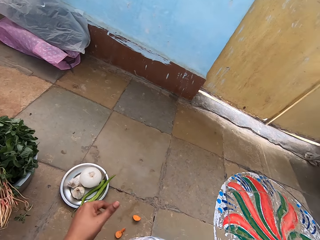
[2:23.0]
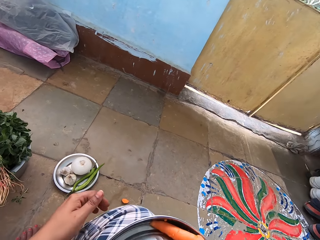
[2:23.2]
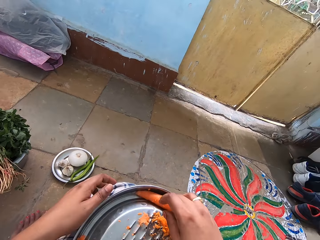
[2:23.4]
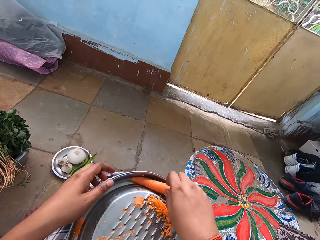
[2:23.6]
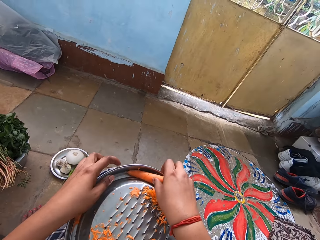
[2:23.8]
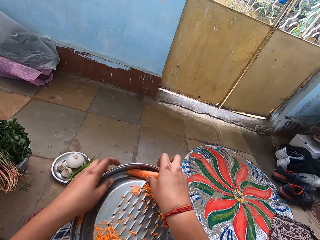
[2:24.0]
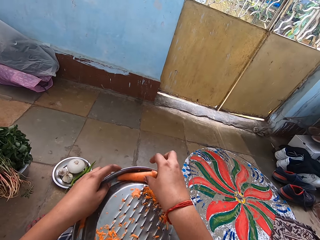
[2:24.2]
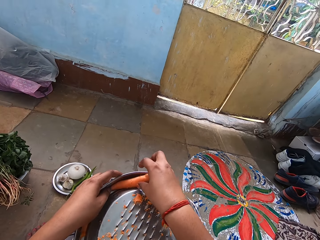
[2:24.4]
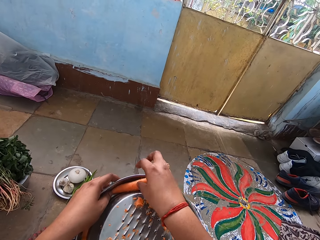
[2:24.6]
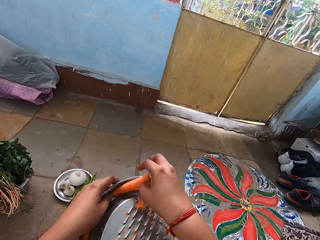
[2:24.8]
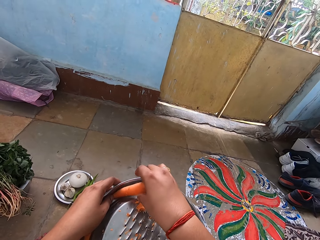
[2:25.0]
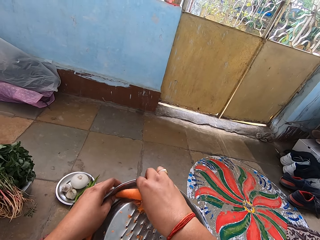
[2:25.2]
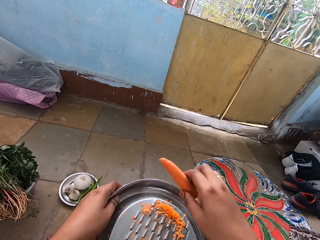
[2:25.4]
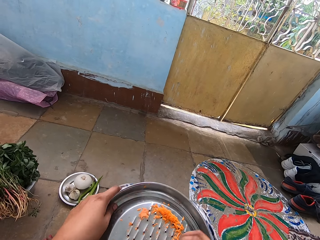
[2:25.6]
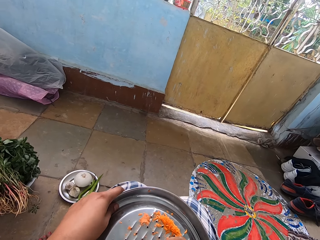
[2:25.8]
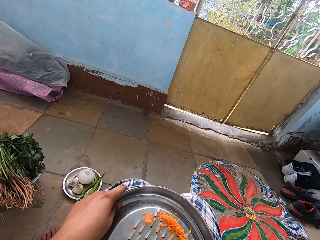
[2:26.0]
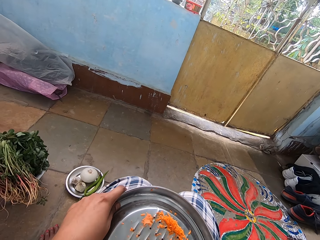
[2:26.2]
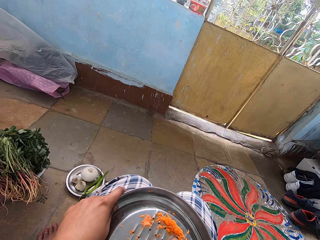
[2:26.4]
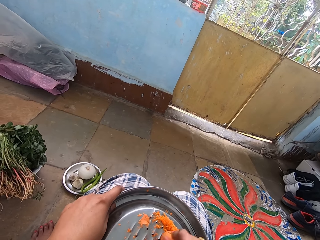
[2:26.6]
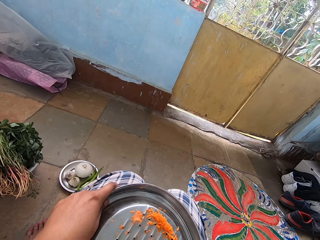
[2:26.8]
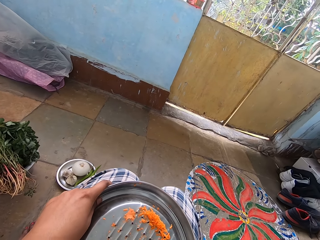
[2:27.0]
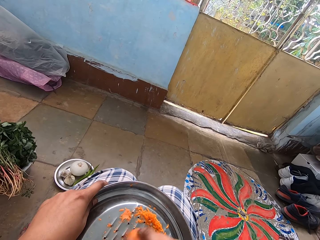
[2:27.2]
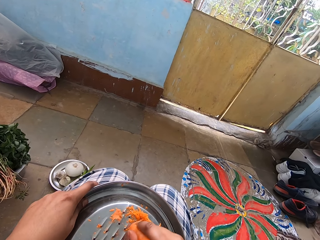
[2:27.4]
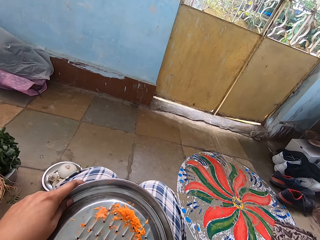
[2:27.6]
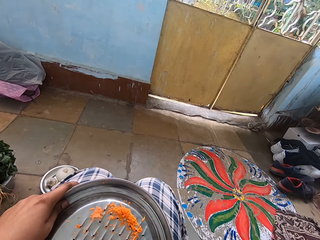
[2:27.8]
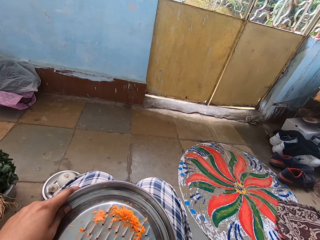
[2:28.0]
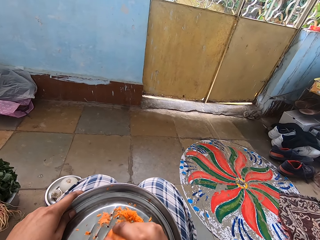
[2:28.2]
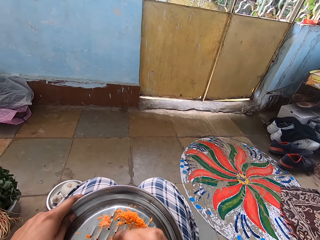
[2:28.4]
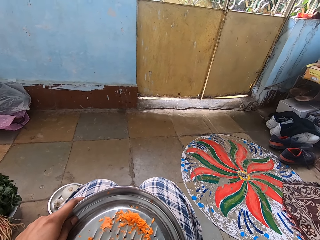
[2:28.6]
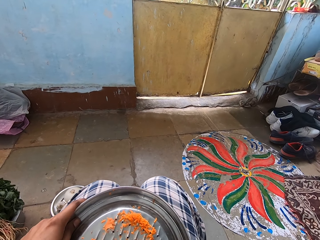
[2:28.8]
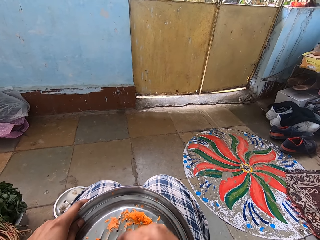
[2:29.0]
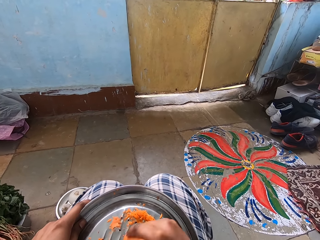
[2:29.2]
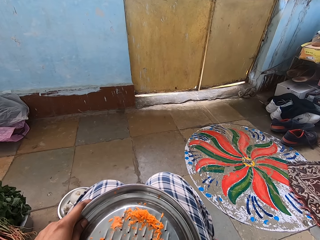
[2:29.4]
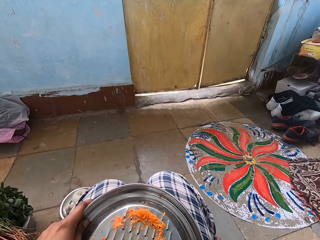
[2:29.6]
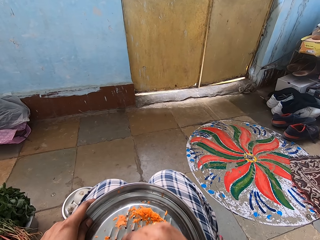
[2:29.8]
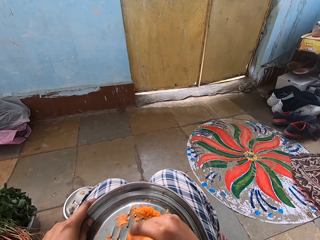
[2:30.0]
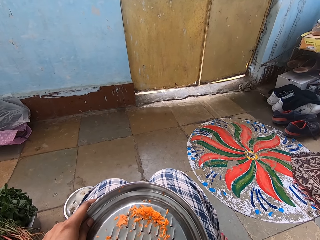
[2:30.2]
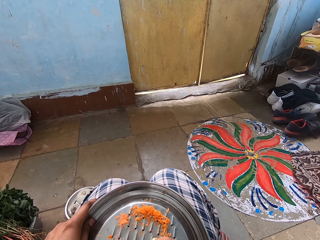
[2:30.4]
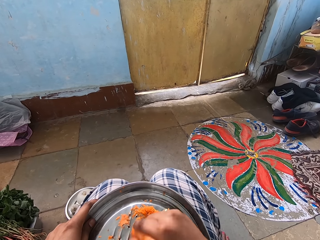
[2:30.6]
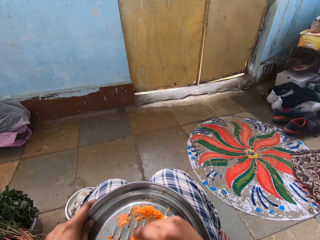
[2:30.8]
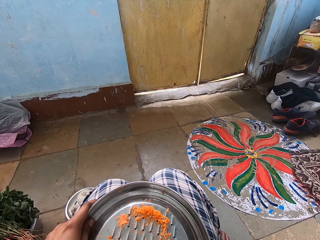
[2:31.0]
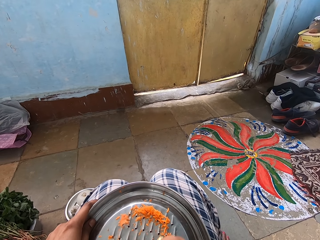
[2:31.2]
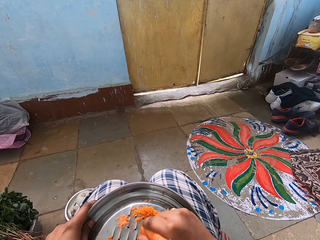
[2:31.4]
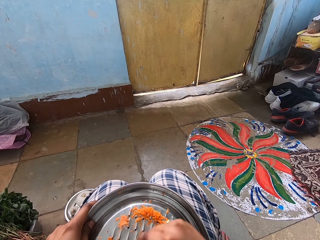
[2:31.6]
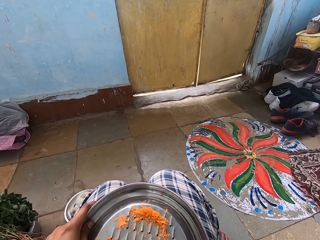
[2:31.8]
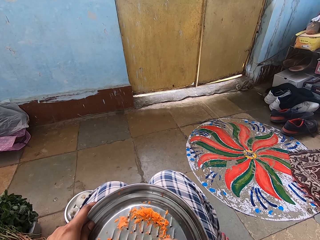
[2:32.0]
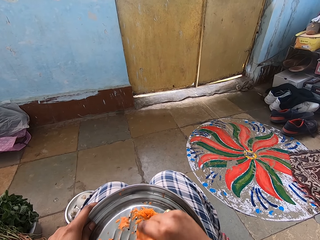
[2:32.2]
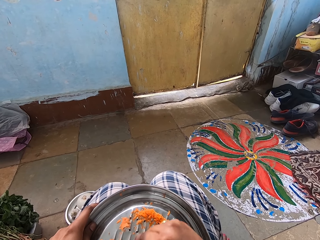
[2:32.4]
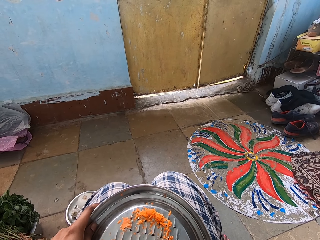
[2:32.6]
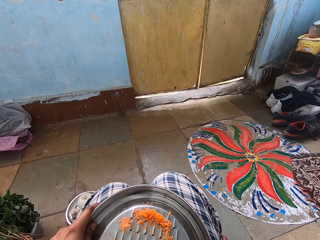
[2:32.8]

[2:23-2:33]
The camera wearer picks another carrot on the grater tray. They grate the carrot with the grater tray. They hold the grater tray on the lap.

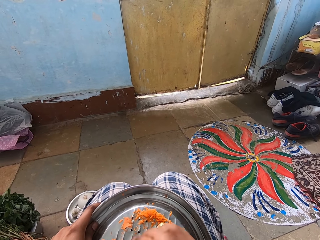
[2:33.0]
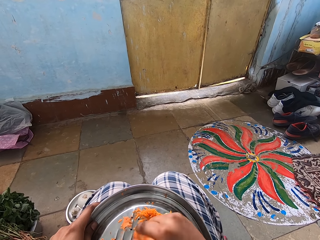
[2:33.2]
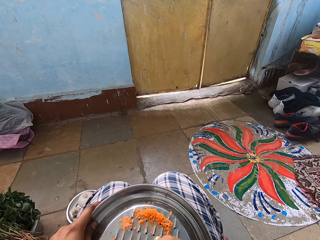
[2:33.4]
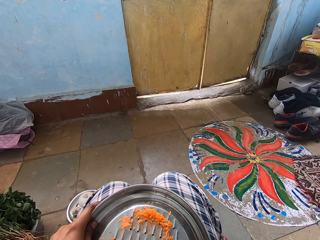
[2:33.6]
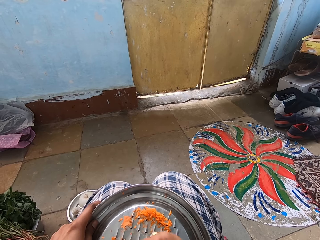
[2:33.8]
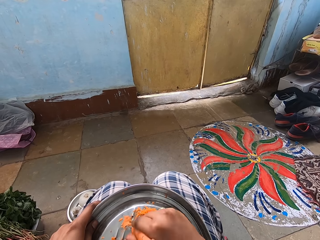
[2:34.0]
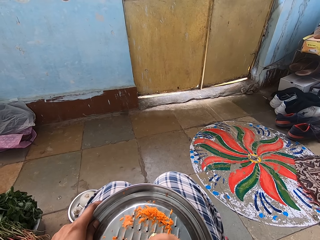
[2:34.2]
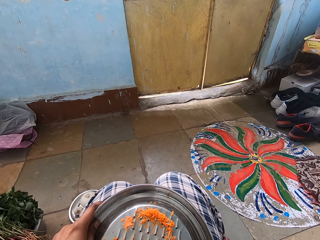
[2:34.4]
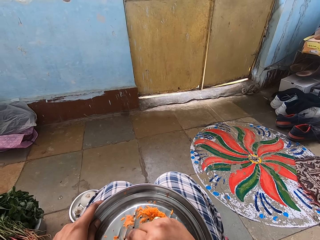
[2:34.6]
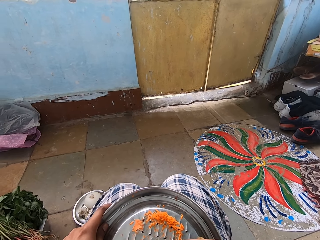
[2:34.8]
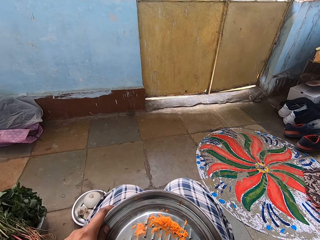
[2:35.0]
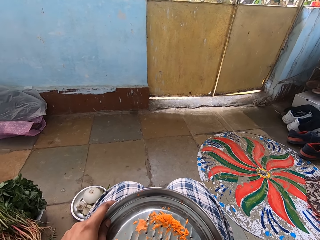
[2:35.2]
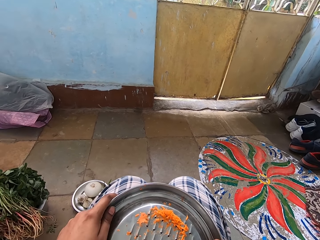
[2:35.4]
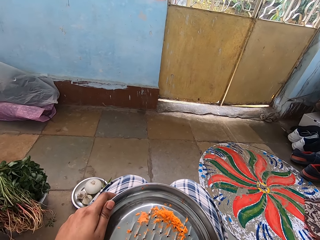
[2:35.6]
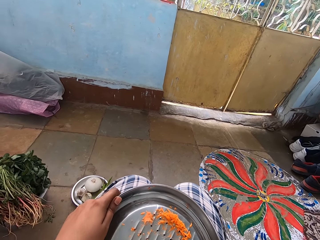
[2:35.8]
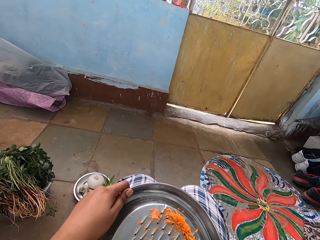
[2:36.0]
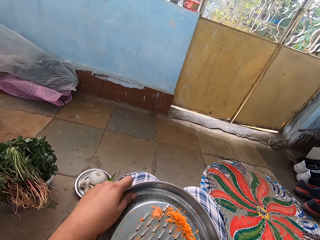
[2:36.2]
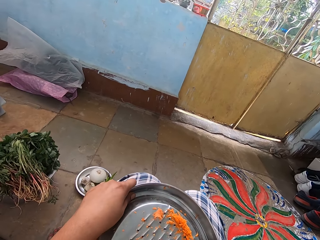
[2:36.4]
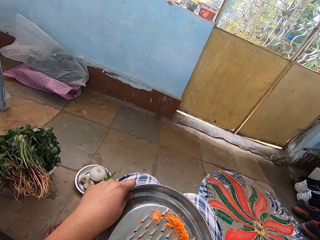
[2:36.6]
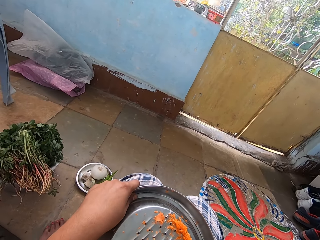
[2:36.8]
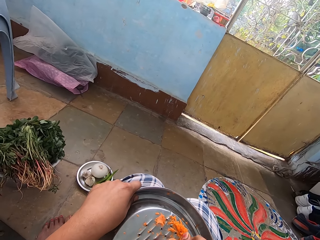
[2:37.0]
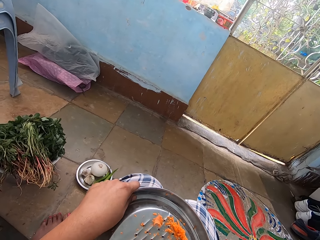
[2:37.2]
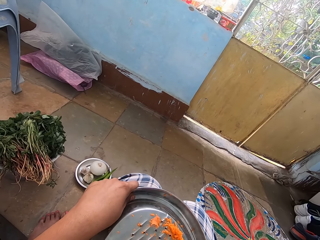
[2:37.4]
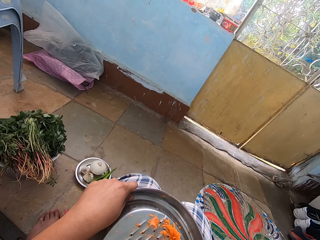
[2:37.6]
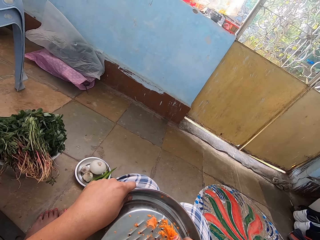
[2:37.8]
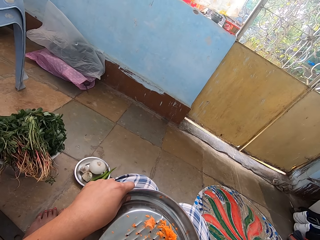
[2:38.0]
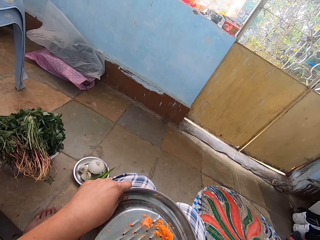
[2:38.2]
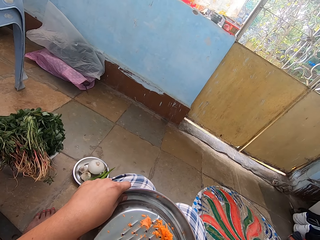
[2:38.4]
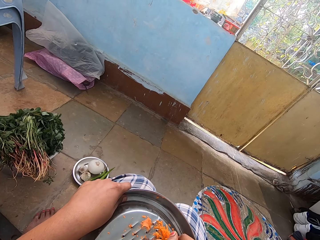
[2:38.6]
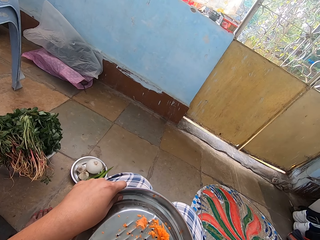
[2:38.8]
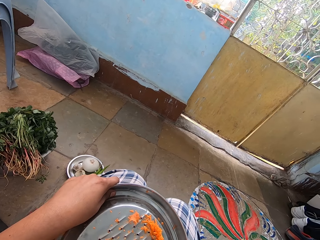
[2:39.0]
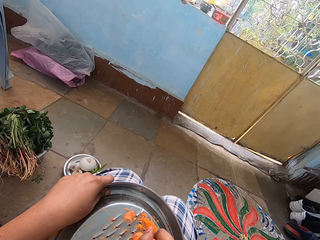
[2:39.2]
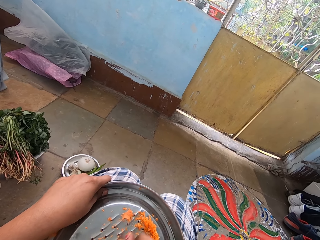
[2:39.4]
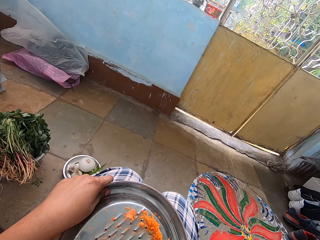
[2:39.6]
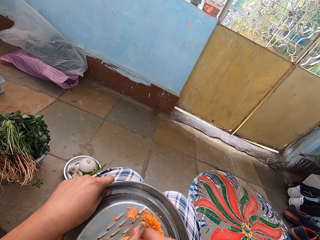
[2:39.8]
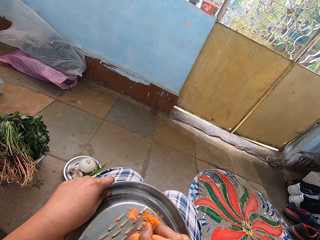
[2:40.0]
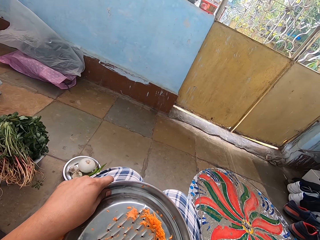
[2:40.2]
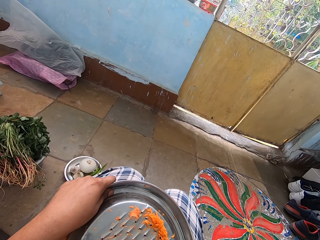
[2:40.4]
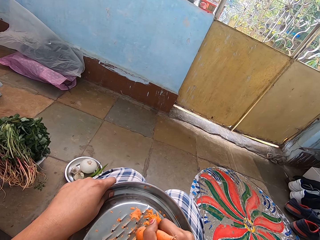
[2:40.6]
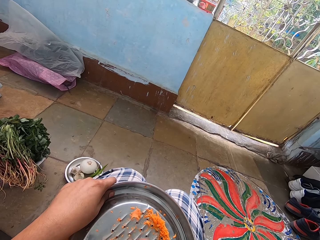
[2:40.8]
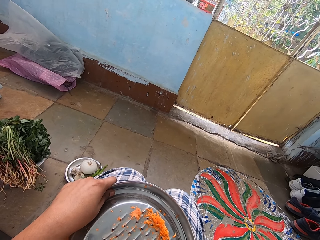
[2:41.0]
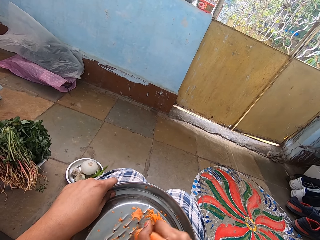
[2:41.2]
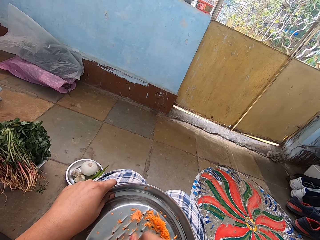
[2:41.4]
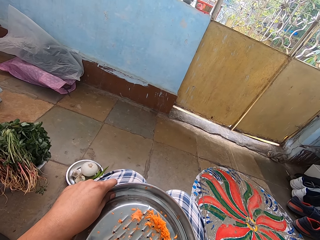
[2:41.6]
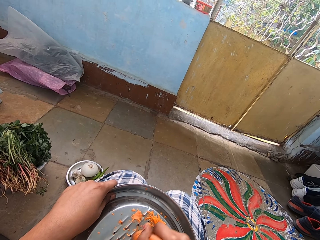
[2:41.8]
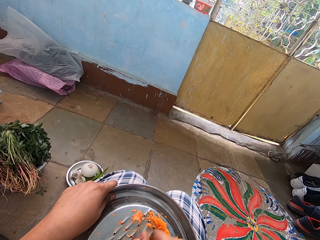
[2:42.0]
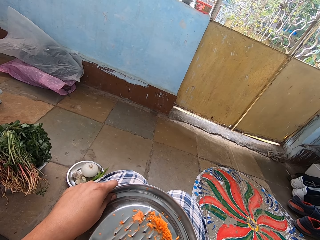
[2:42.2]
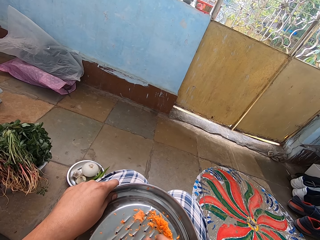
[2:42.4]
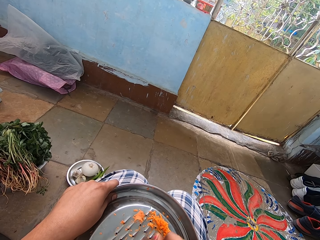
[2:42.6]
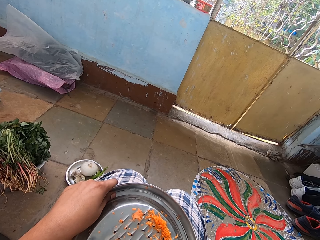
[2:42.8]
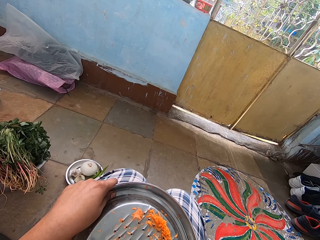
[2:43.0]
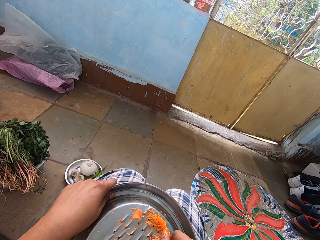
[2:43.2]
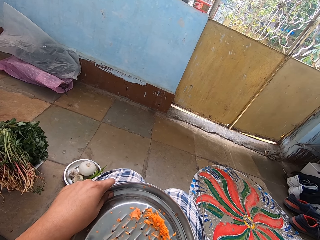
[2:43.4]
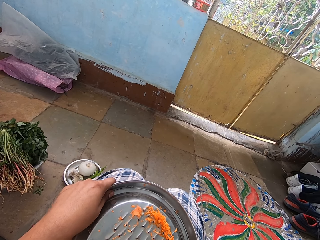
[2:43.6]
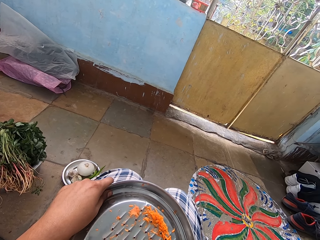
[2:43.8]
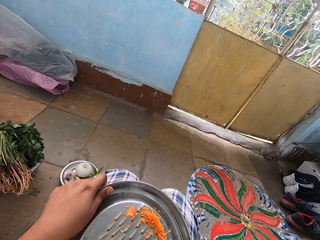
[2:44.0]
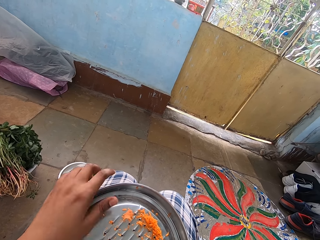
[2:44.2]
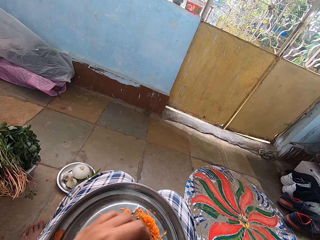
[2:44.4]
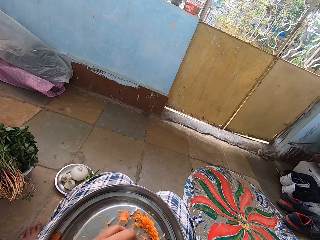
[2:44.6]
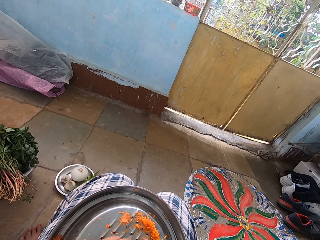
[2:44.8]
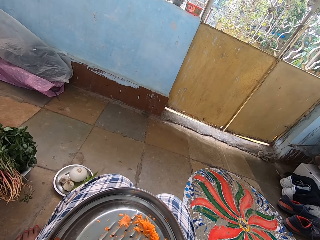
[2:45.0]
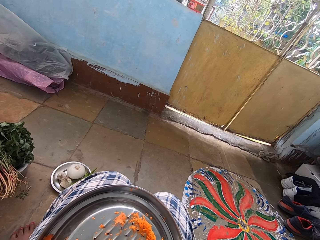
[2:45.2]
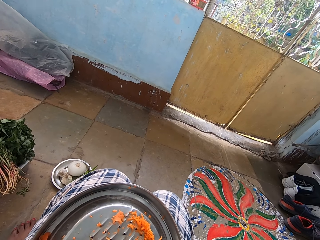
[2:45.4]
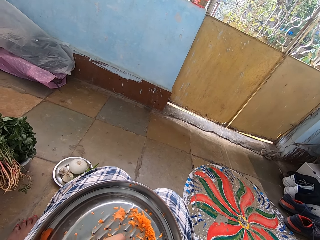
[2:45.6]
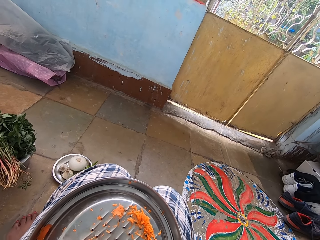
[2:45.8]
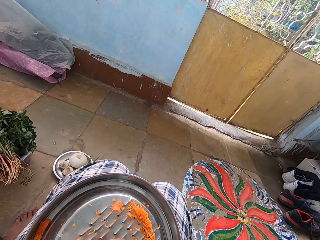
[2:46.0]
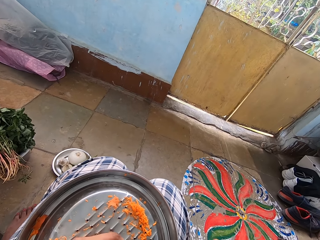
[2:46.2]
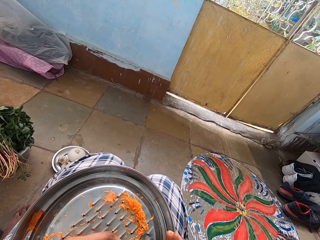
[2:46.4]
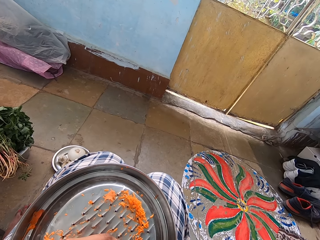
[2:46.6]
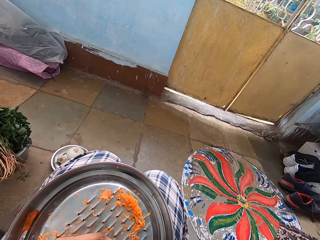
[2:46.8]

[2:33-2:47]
The camera wearer turns a grater on the lap. They grate a carrot with the grater. They hold the grater on the lap. They do something.
